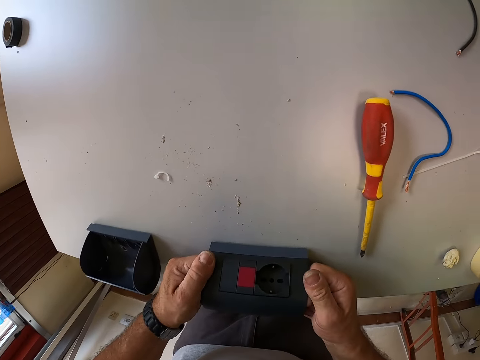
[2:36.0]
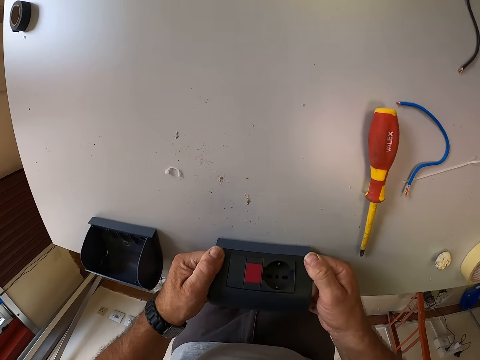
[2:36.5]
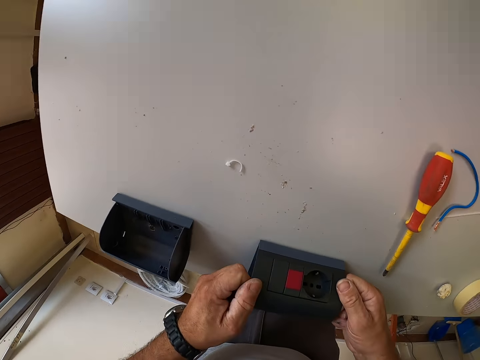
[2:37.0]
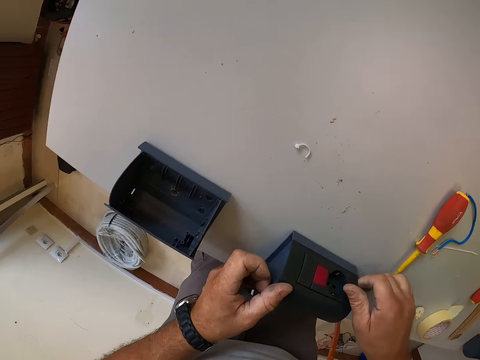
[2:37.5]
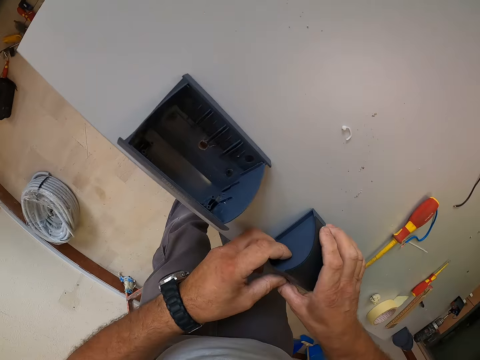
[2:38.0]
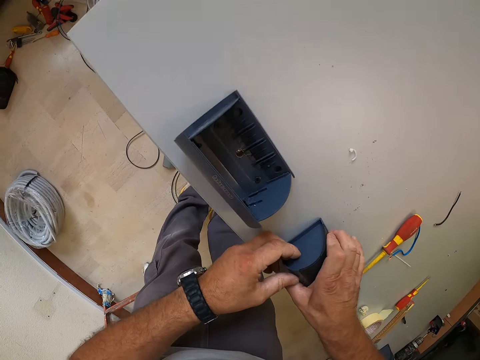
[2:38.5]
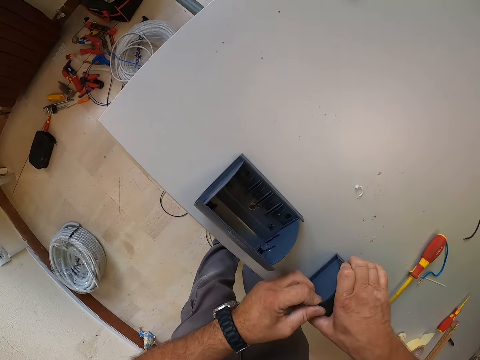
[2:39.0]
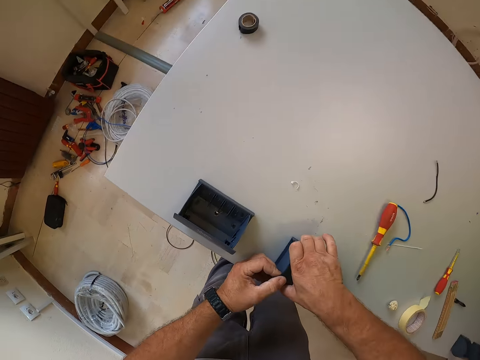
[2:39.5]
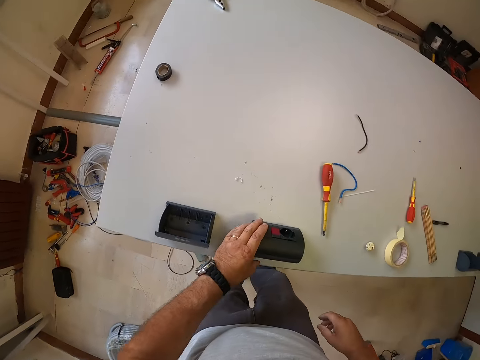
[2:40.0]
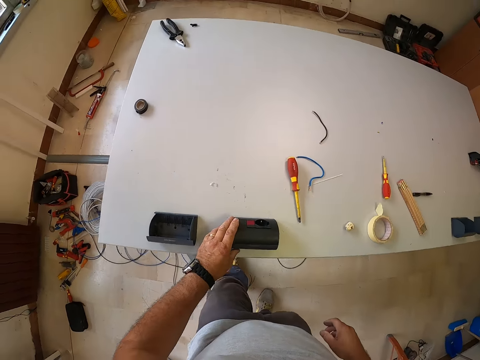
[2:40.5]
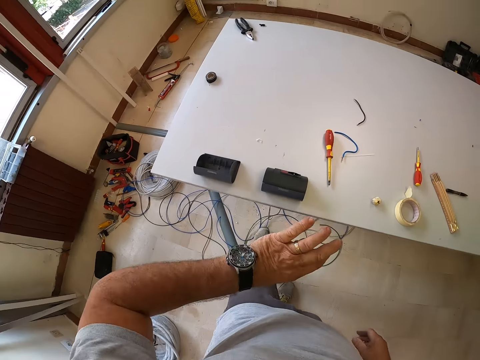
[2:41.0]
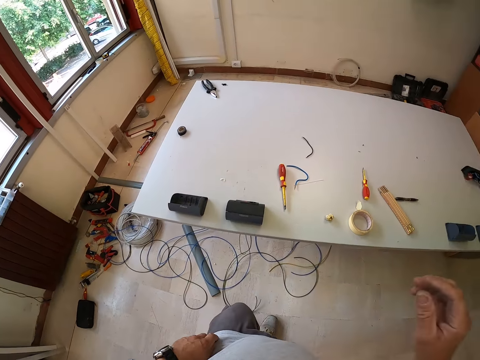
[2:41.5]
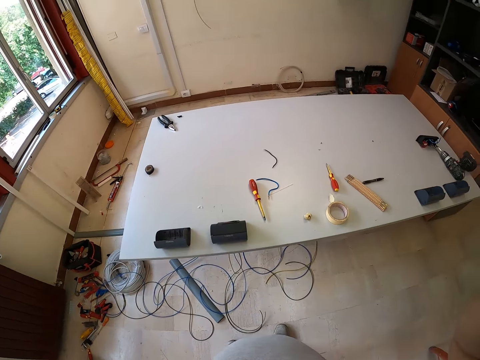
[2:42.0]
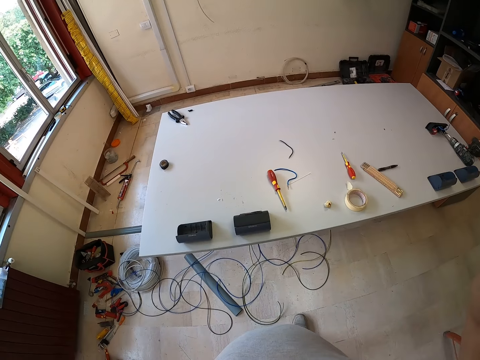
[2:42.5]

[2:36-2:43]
The camera wearer stops holding the gadget. They touch a camera.
